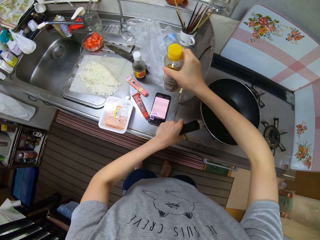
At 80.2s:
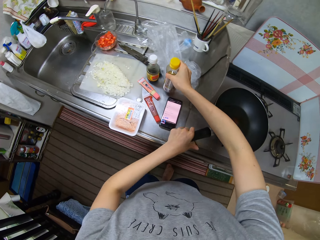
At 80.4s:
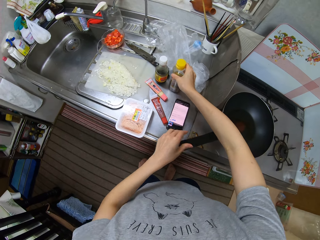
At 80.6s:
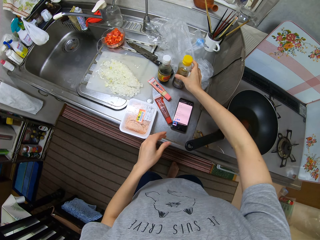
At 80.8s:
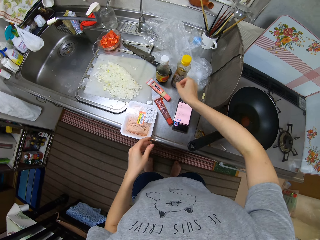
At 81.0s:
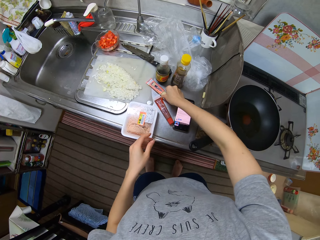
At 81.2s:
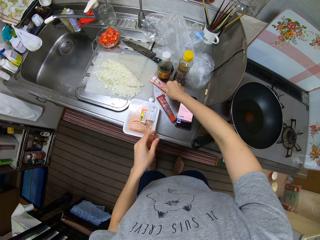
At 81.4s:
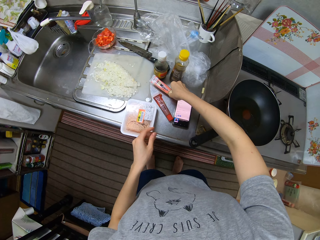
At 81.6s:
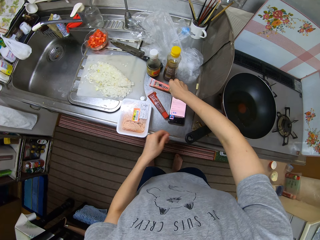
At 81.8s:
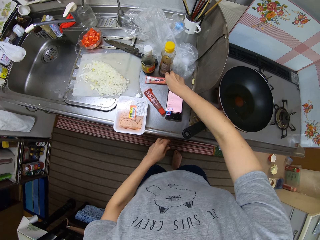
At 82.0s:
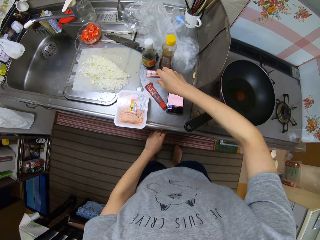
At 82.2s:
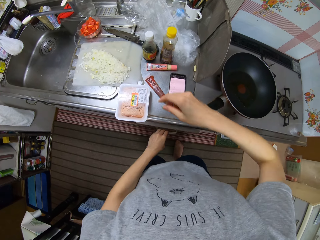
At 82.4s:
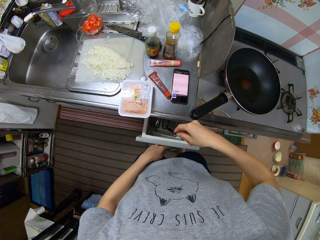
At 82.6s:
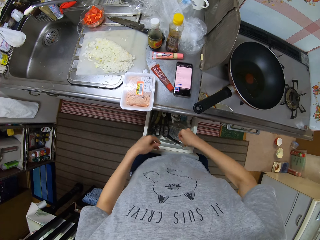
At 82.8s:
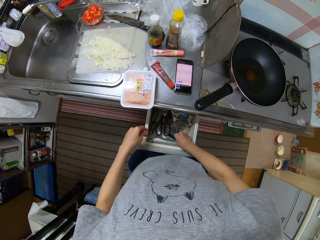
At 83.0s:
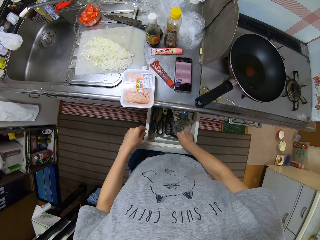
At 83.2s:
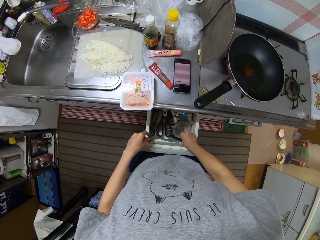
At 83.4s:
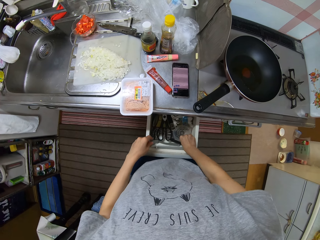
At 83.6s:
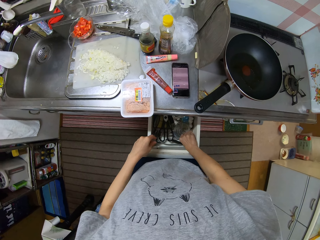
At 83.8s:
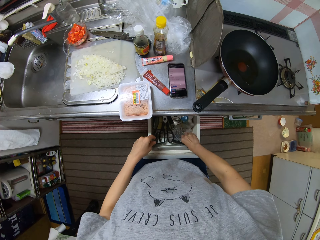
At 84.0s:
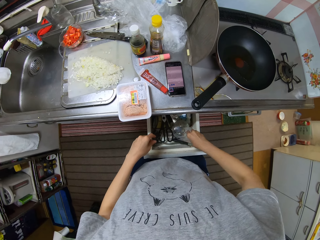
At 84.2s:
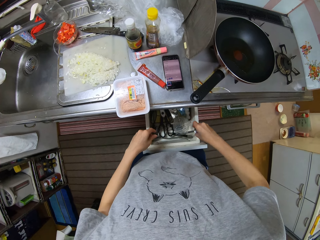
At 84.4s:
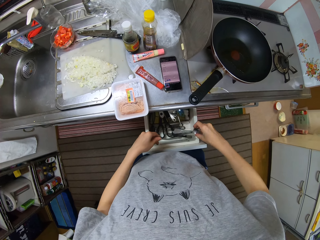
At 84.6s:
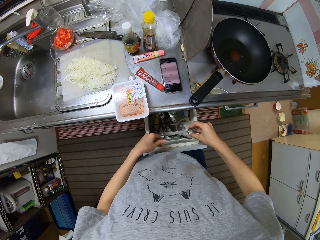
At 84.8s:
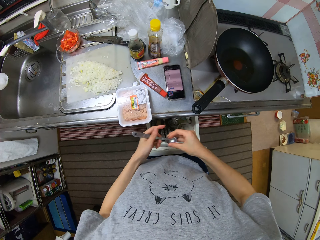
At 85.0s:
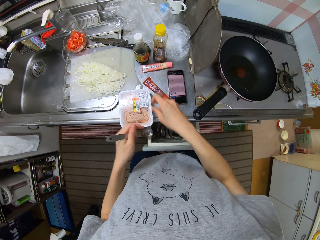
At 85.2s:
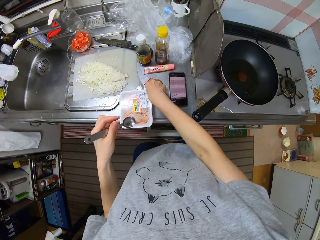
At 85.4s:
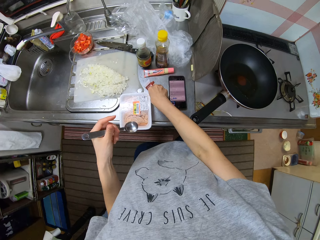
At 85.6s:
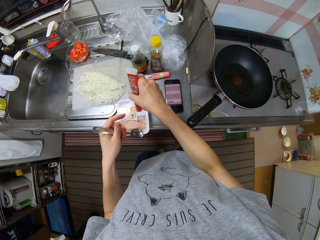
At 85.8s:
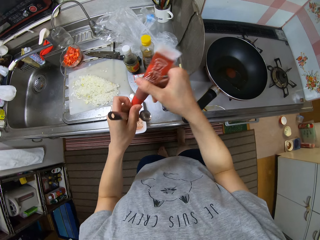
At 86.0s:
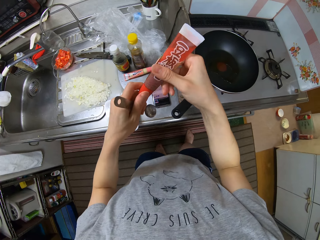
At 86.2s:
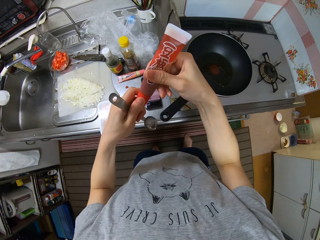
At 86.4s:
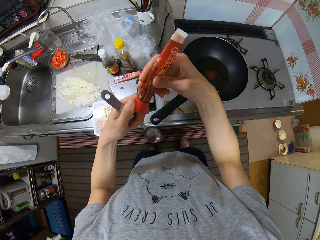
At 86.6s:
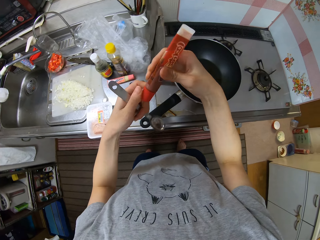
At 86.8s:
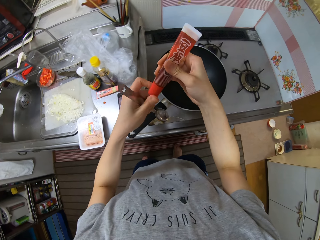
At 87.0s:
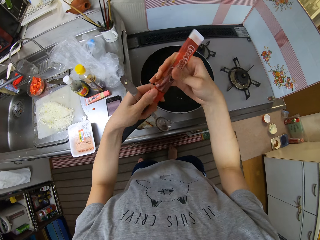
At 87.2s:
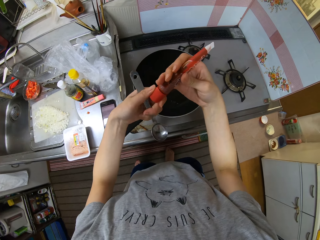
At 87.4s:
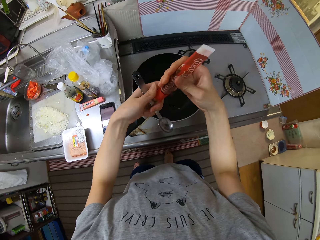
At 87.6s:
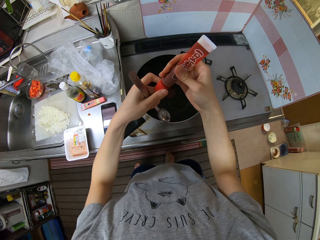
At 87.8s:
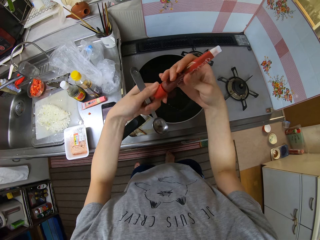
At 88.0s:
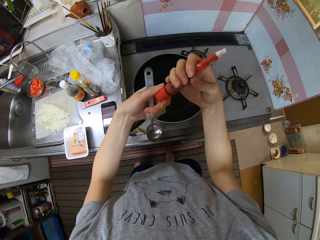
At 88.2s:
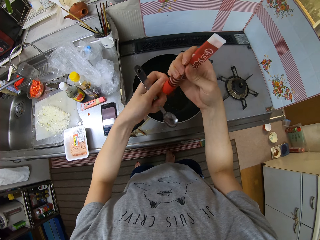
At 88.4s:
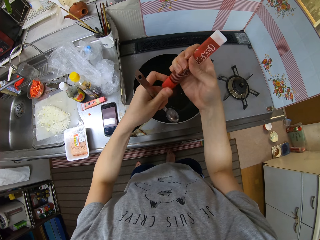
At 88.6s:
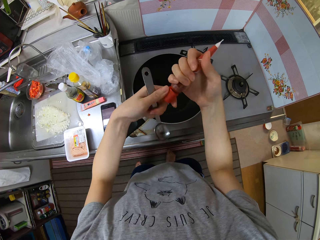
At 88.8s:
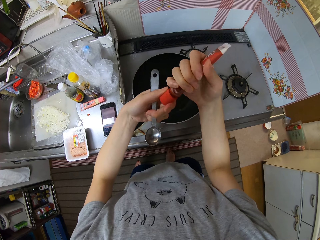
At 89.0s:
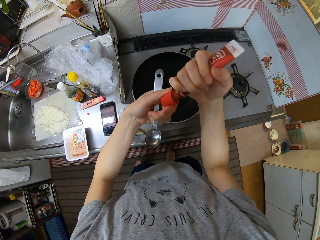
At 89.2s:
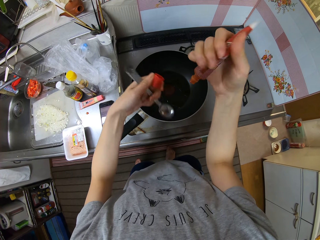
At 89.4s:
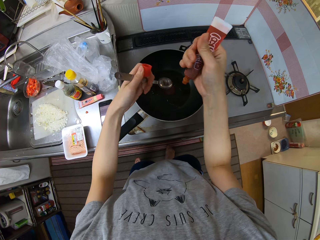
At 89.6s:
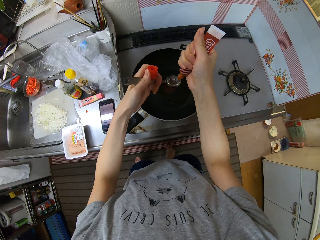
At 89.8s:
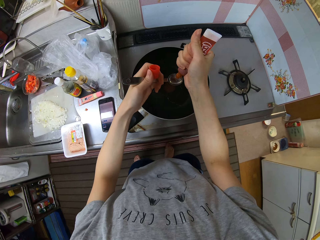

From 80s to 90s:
The camera wearer places the pan on the cooker. They drop the bottle on the counter. They move a paste. They touch the tube on the counter. They open a drawer. They take a spoon from the drawer. They close the drawer. They pick up the tube from the counter and open the tube.

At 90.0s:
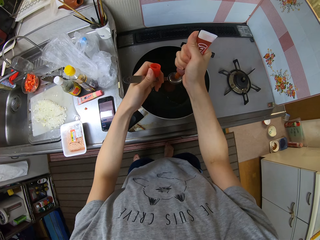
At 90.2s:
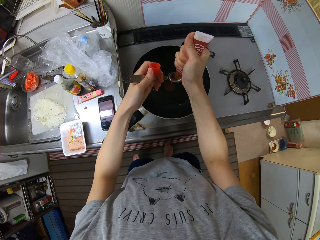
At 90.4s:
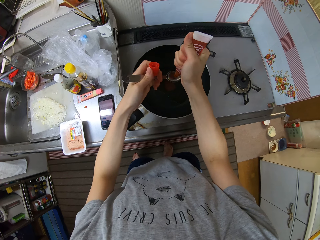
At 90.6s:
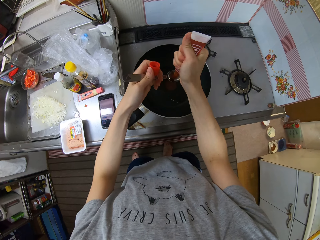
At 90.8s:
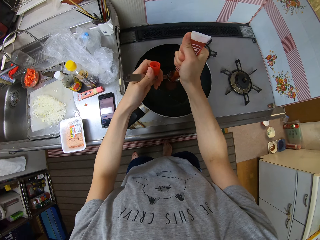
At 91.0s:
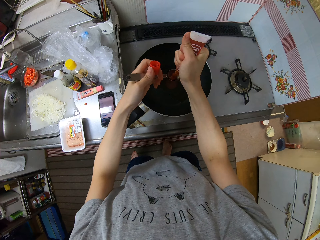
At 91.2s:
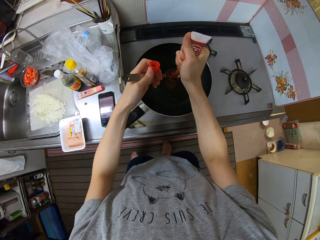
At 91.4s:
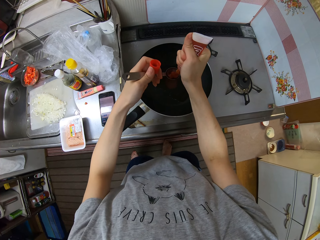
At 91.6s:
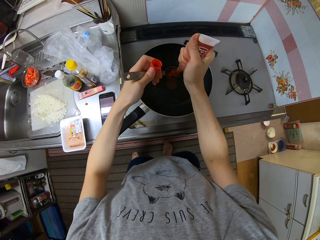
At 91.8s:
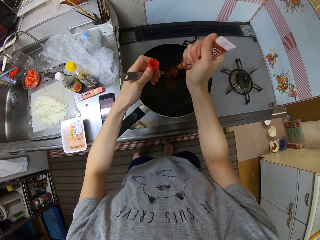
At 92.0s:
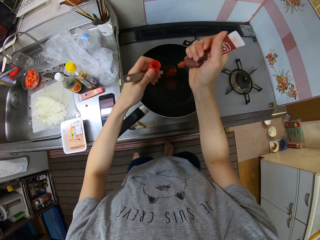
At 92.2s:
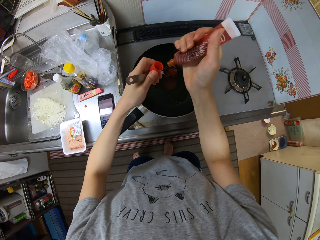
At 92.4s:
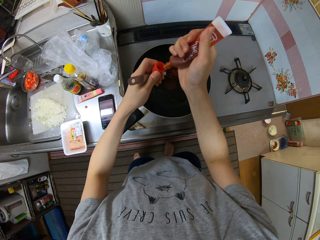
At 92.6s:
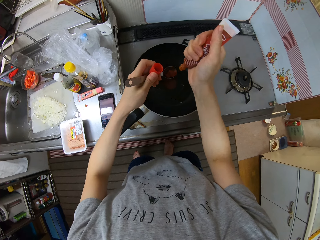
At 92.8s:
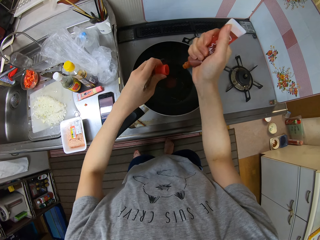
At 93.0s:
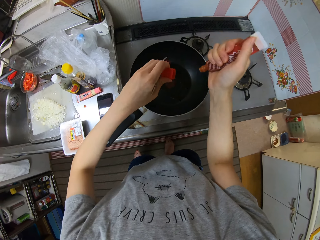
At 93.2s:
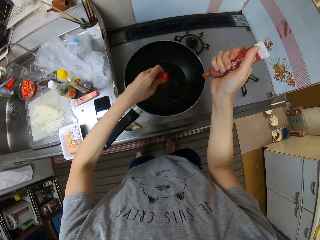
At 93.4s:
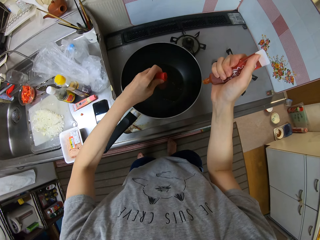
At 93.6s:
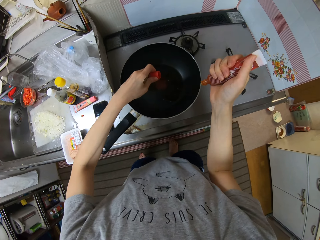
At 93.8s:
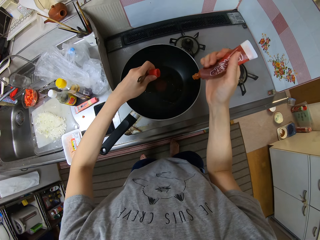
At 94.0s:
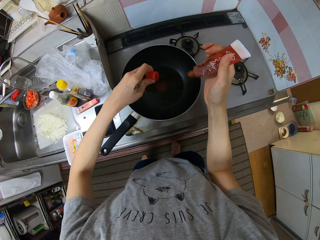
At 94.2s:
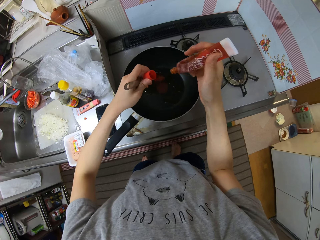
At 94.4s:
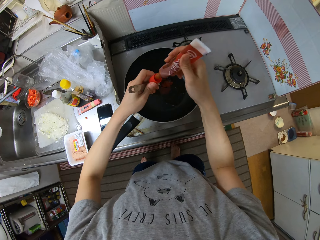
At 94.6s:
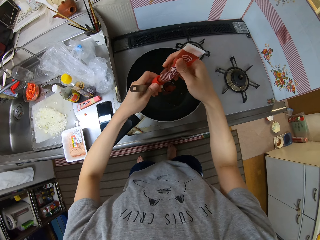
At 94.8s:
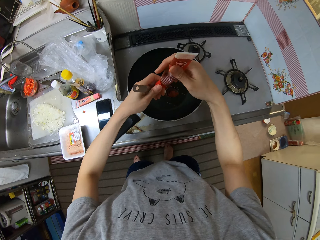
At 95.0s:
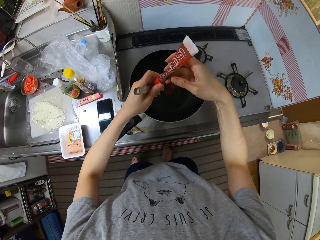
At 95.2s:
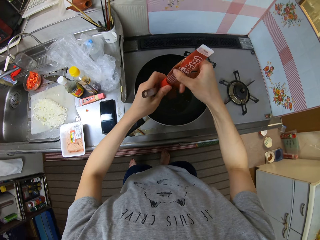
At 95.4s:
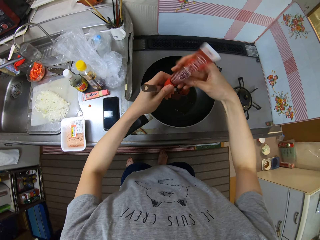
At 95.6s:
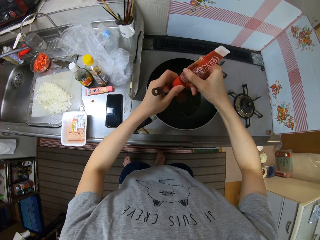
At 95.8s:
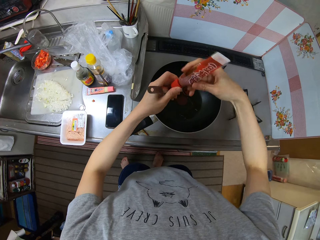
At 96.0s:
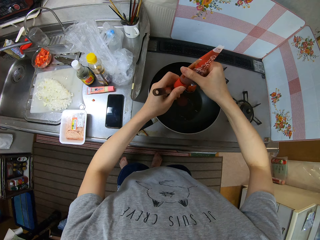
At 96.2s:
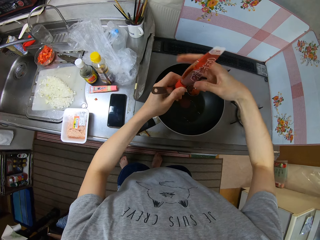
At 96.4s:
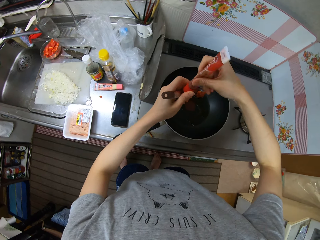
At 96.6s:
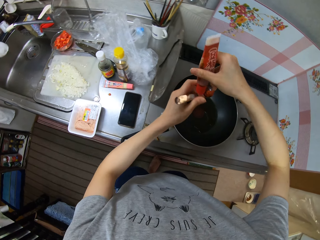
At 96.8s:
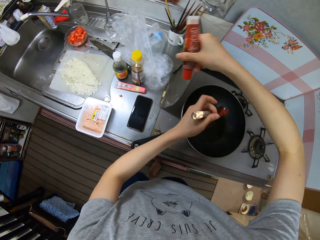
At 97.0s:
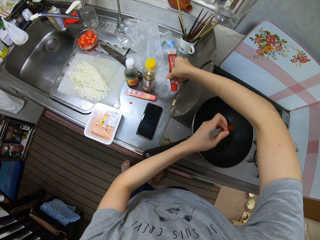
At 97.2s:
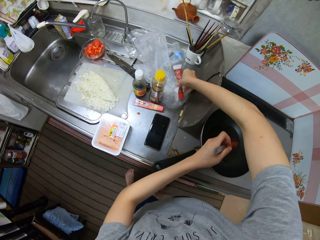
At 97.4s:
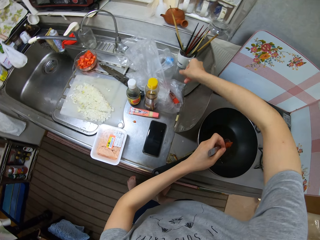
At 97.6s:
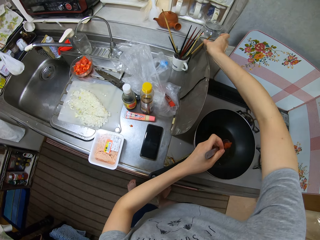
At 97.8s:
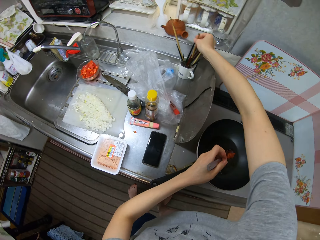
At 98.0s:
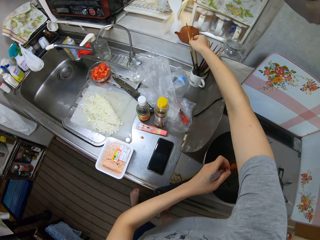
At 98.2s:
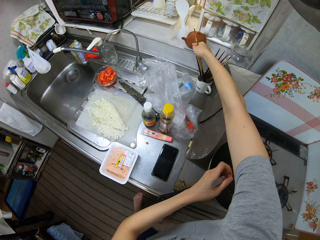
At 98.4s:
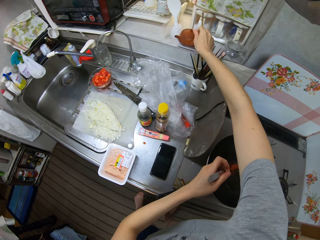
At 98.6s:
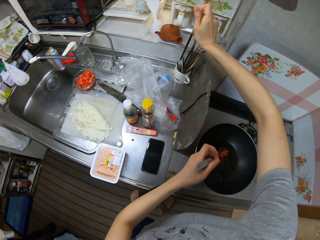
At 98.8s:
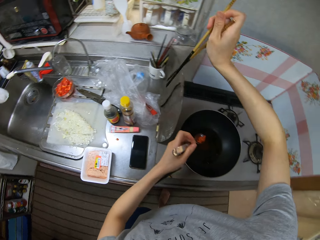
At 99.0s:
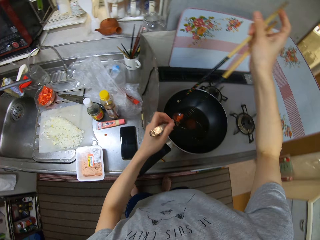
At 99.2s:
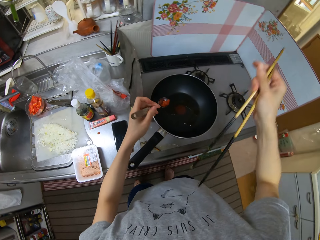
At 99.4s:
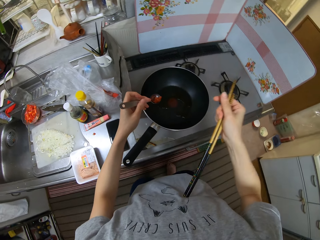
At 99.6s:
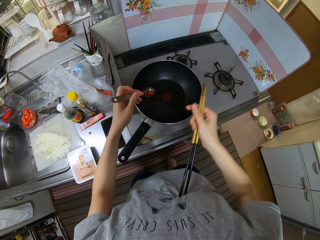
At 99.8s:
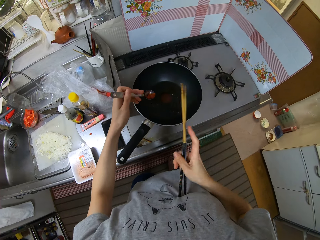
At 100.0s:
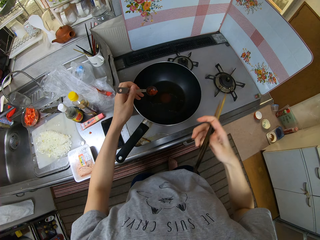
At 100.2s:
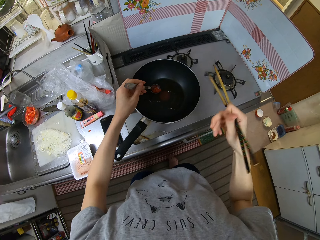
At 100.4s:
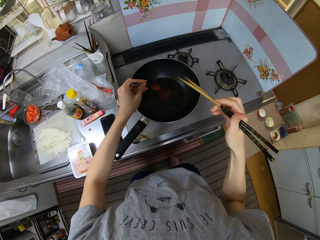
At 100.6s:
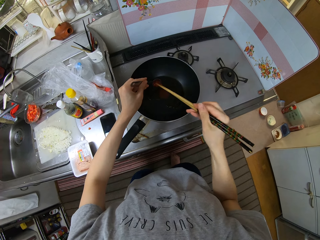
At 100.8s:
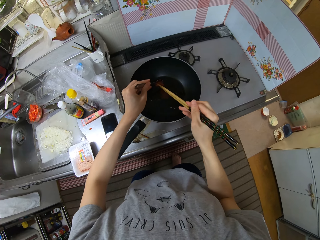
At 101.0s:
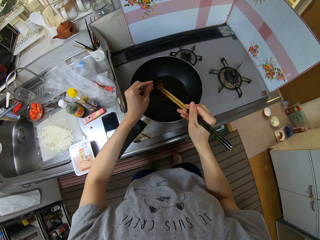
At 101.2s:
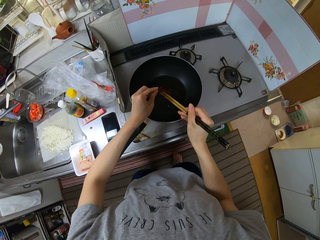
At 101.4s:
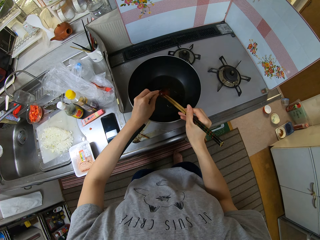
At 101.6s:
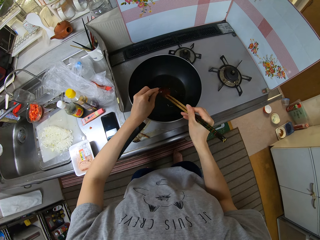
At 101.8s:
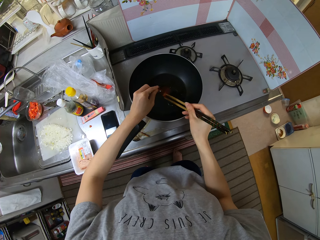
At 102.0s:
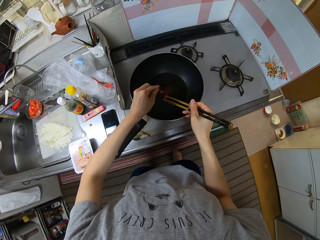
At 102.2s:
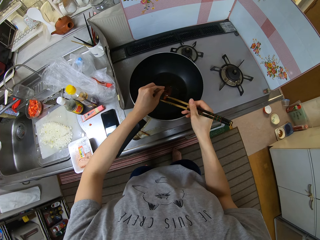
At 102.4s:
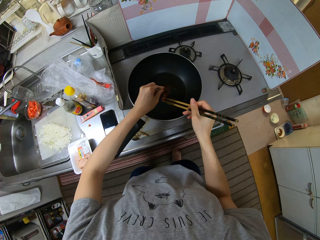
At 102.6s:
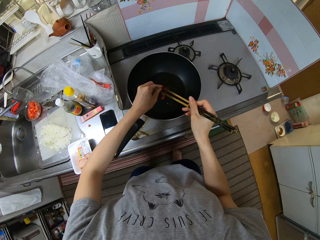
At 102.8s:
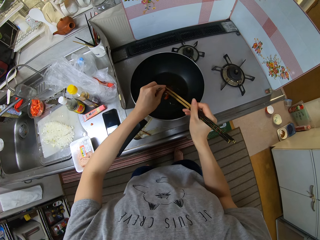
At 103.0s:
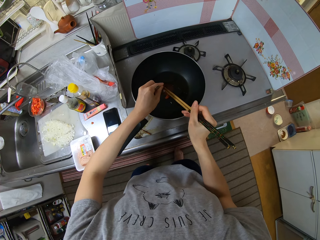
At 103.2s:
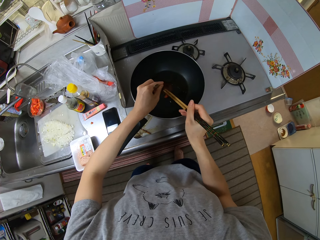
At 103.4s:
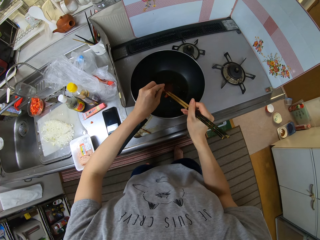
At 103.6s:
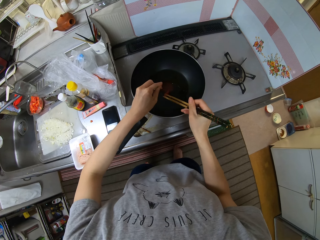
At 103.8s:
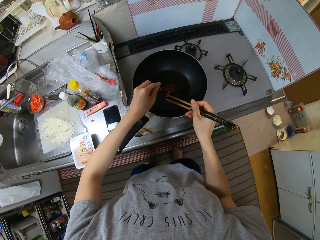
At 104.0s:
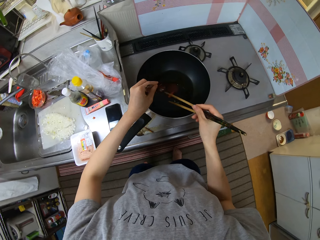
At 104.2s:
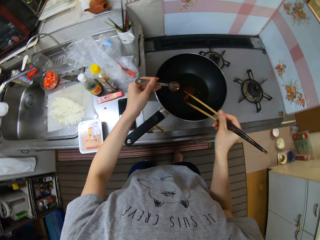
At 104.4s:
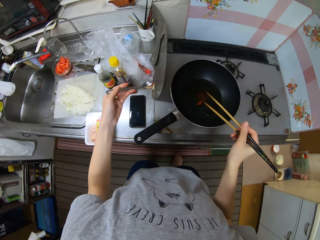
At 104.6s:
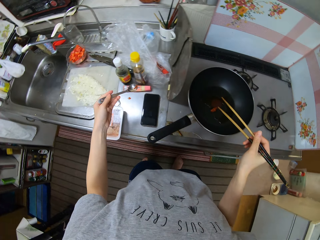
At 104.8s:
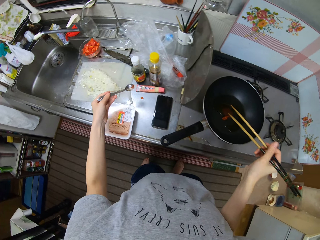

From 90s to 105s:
The camera wearer pours a paste from the tube on the spoon. They pour the paste into the pan. They close the tube. They drop the tube on the counter. They take chopsticks from a cup. They scrape the paste from the spoon.
